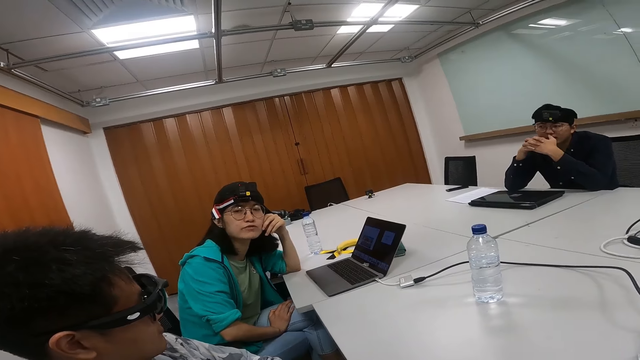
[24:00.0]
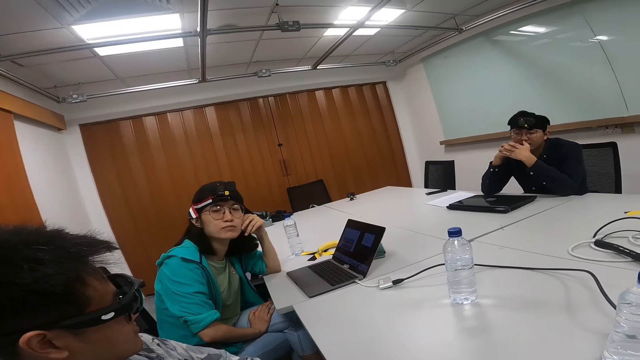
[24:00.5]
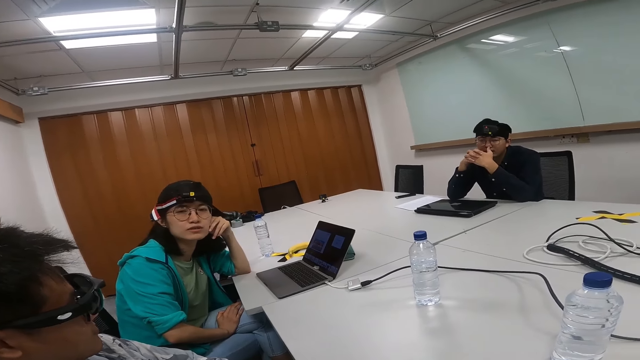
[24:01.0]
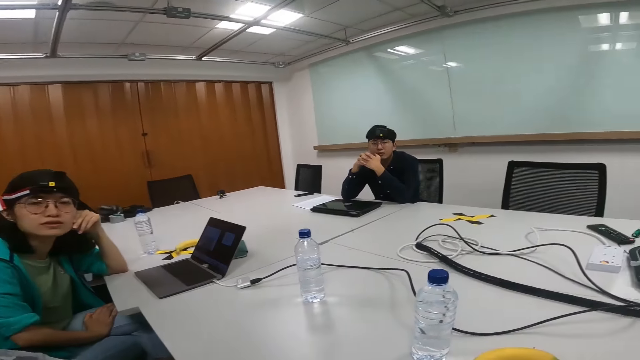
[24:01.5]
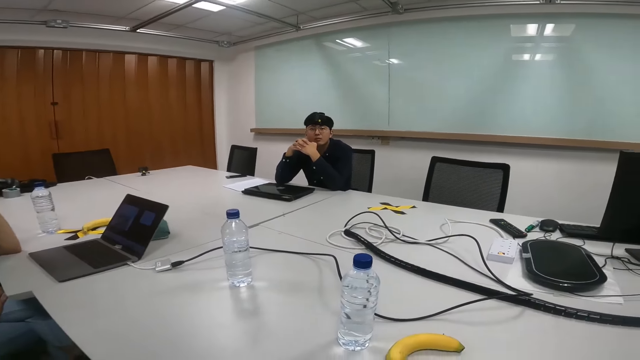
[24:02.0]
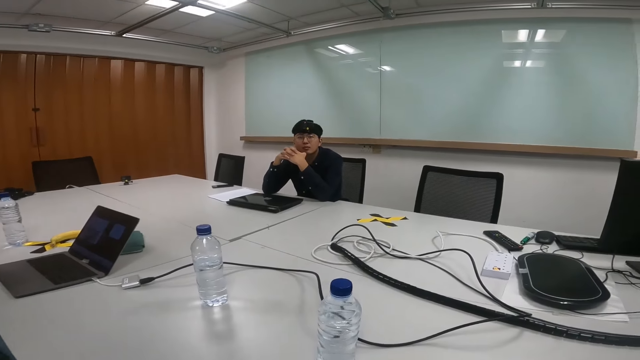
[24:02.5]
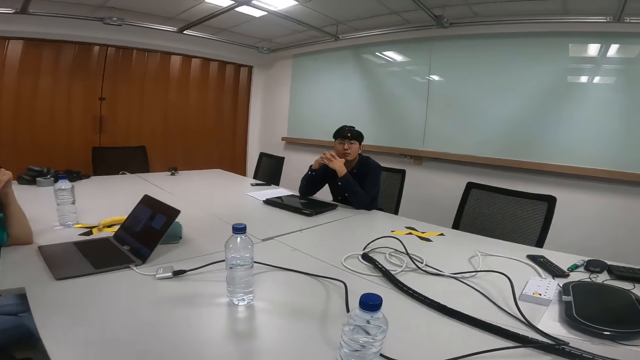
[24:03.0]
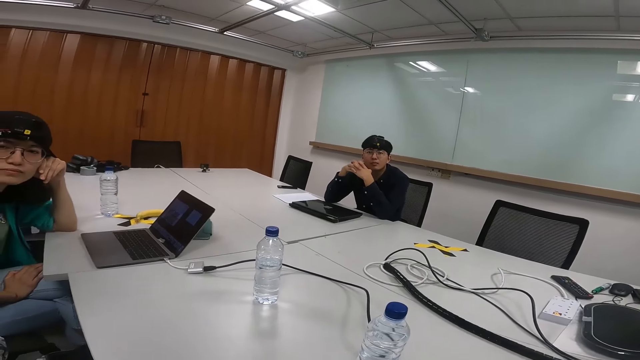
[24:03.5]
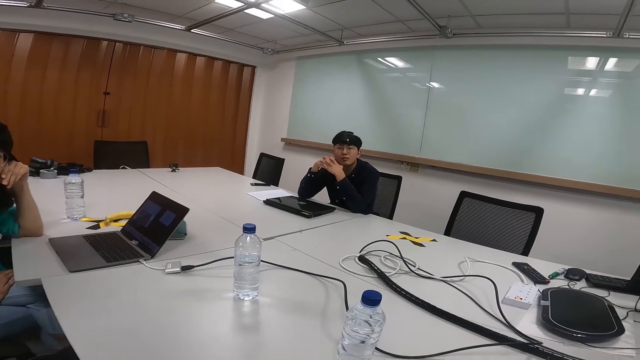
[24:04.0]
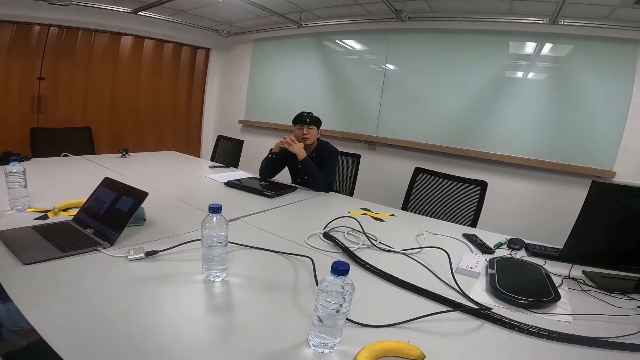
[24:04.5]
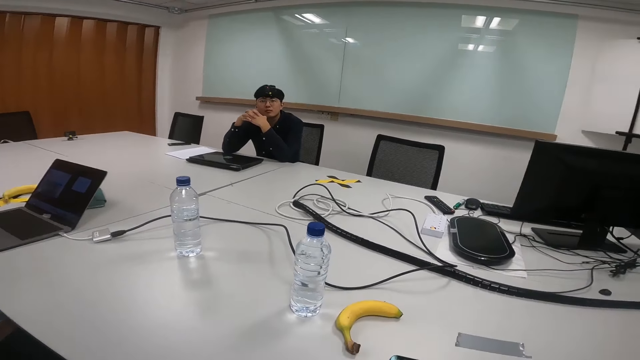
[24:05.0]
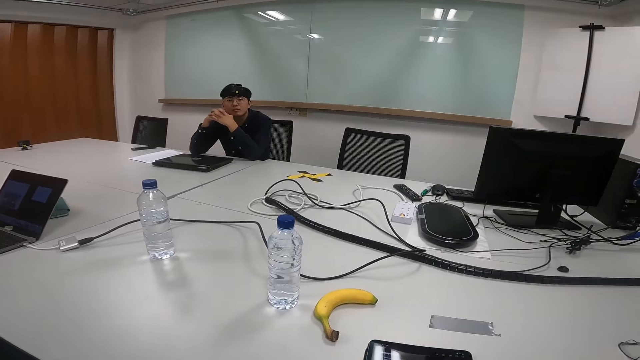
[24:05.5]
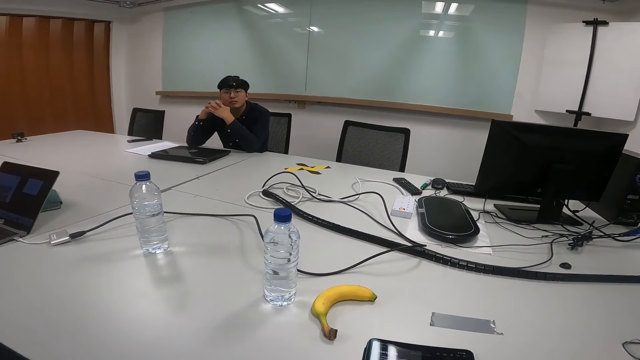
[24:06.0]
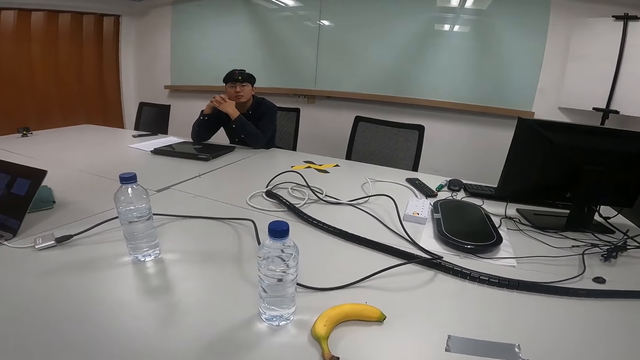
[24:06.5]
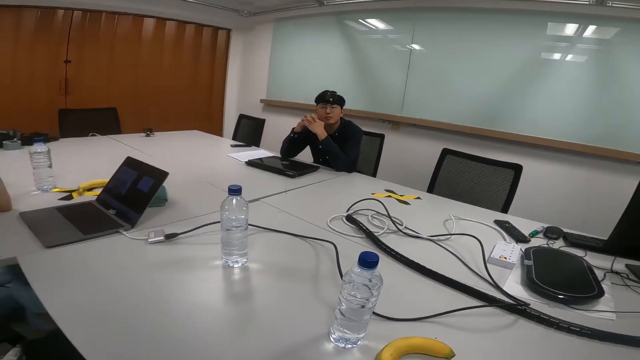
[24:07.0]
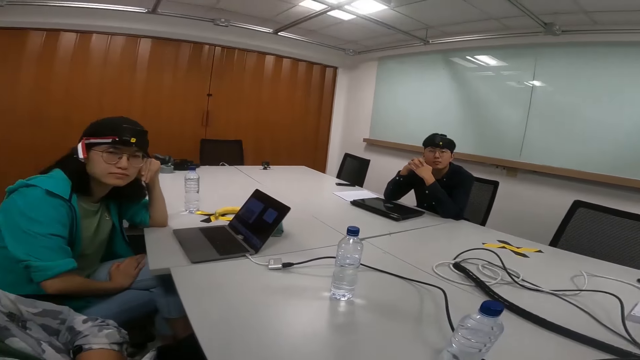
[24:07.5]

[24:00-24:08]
The camera wearer talks.

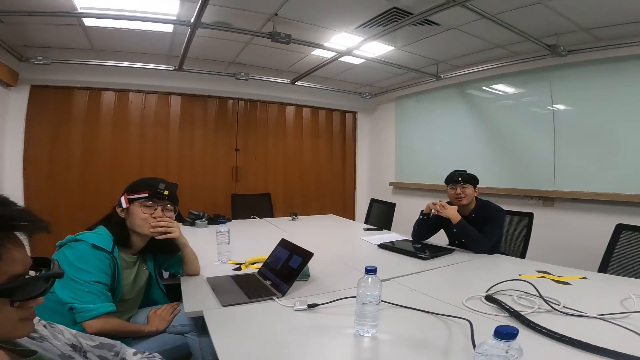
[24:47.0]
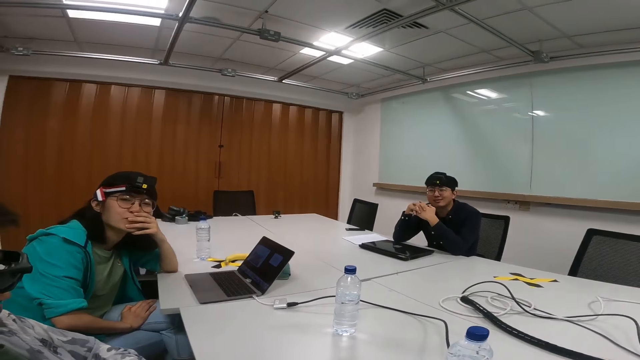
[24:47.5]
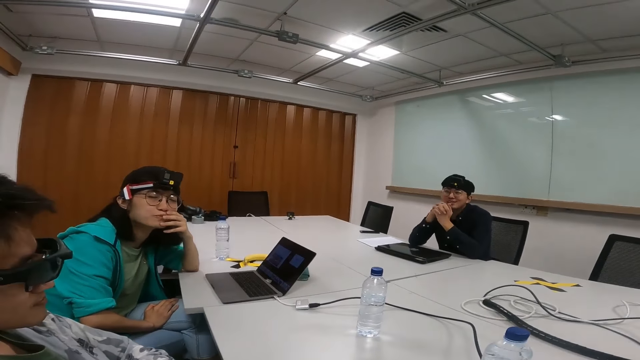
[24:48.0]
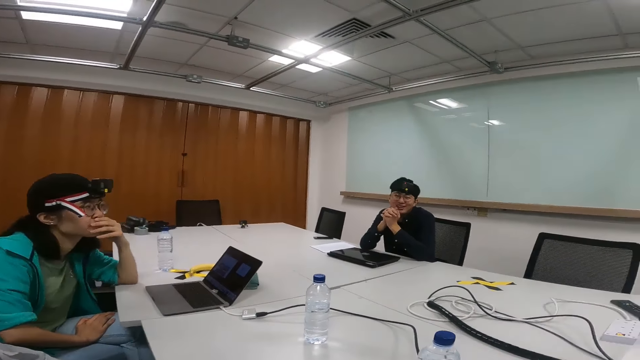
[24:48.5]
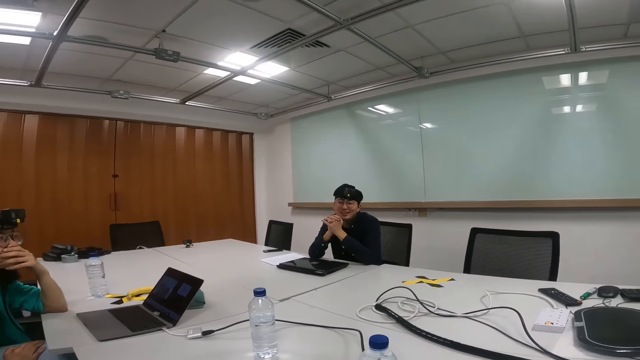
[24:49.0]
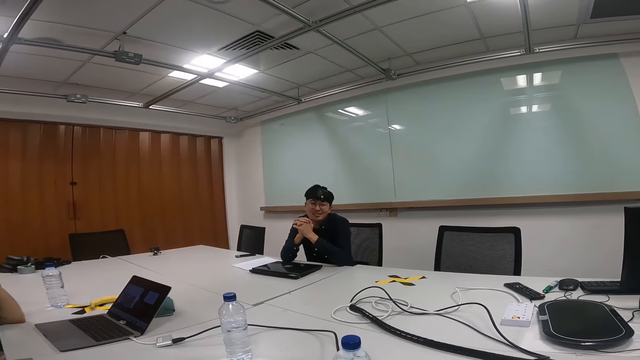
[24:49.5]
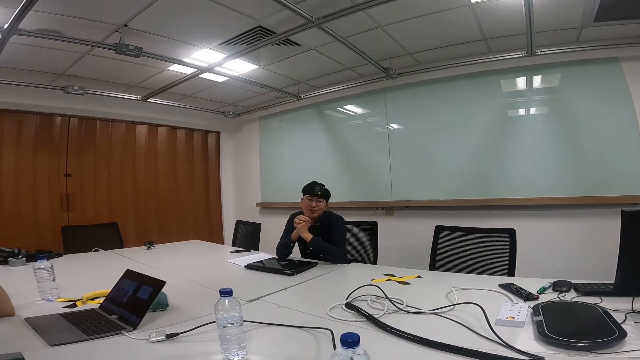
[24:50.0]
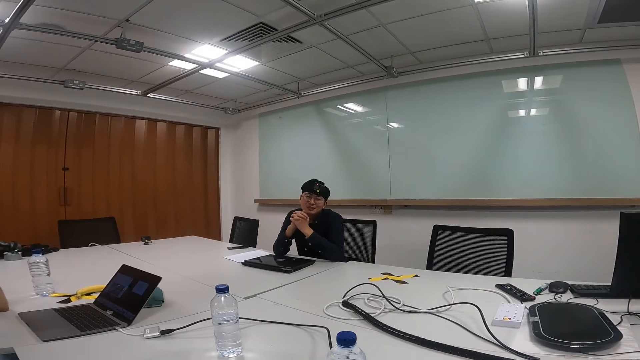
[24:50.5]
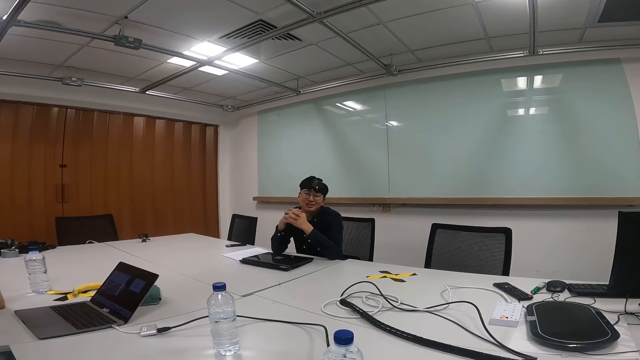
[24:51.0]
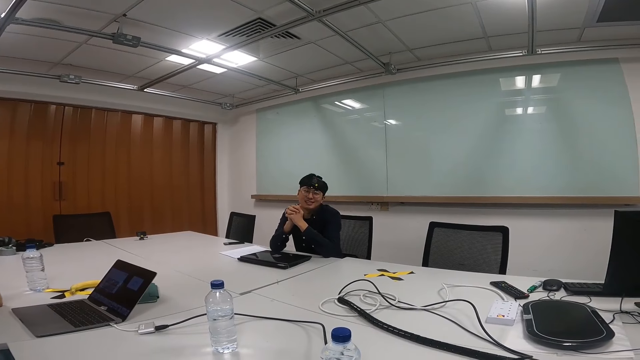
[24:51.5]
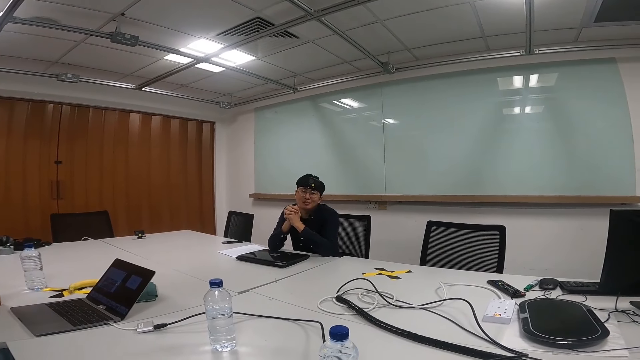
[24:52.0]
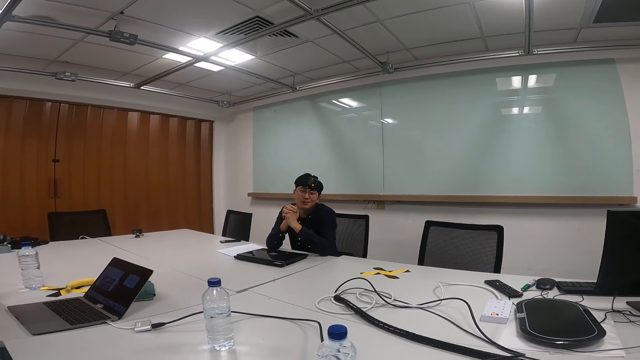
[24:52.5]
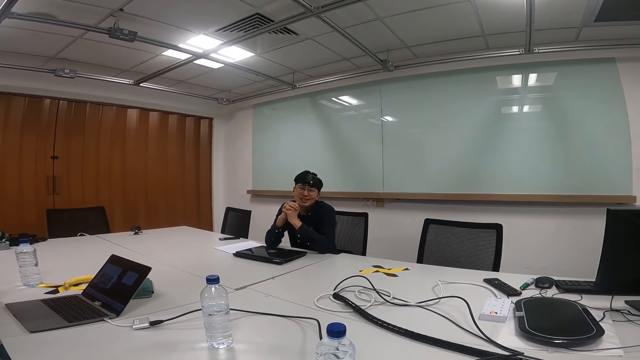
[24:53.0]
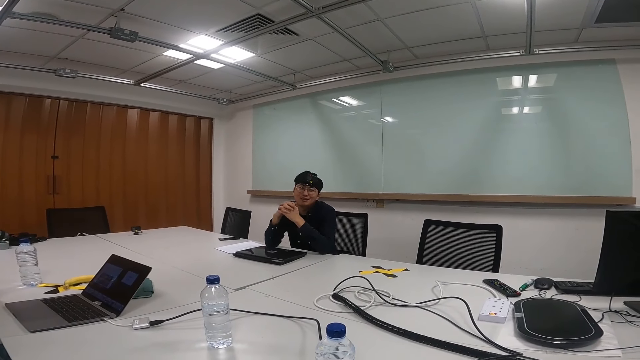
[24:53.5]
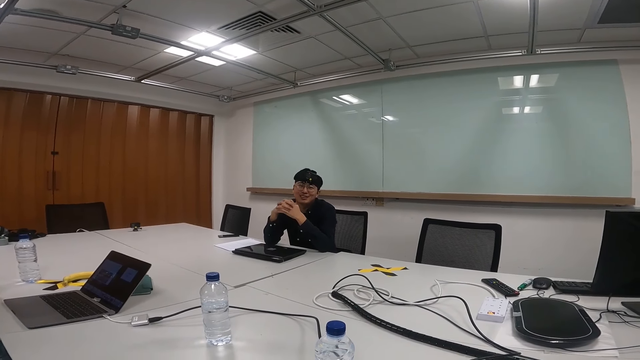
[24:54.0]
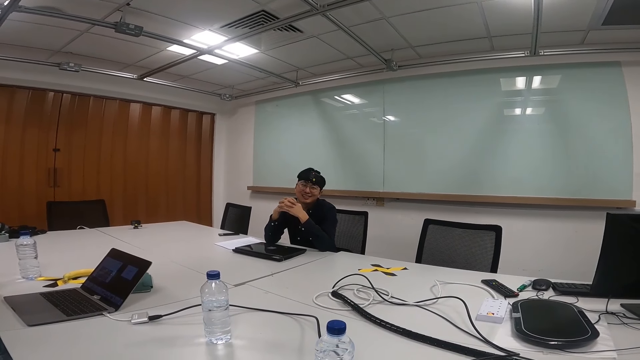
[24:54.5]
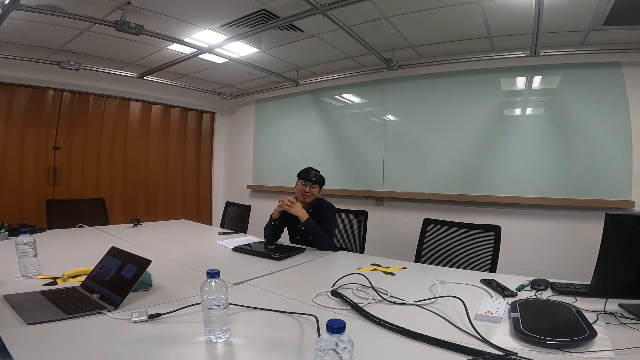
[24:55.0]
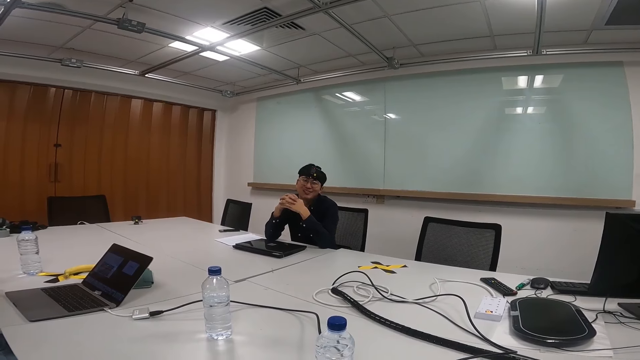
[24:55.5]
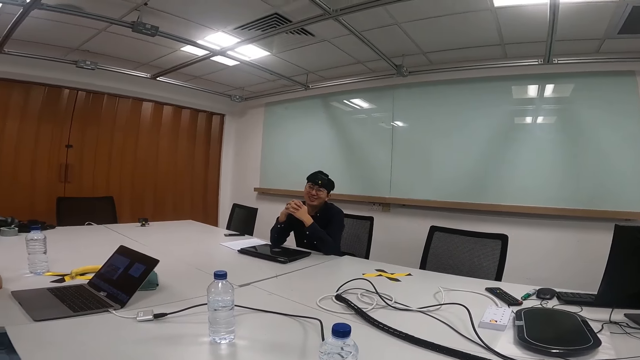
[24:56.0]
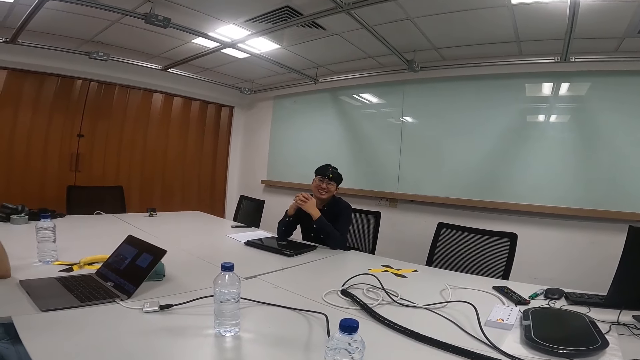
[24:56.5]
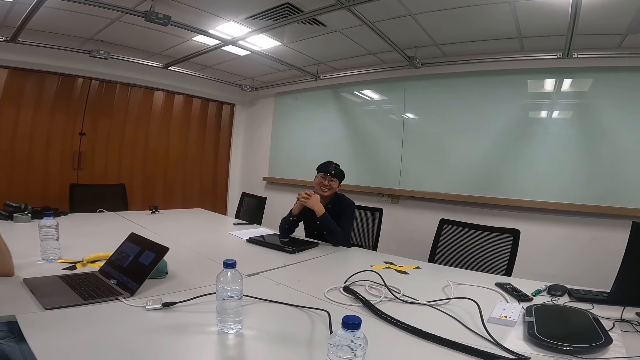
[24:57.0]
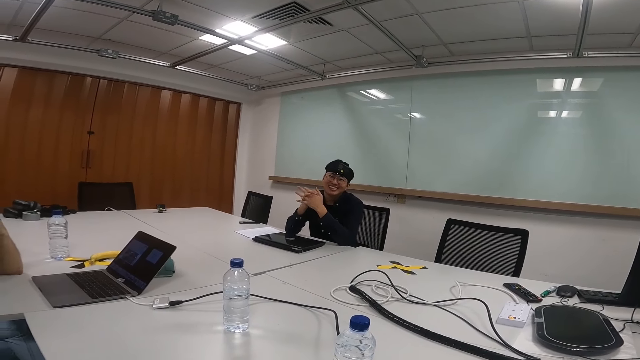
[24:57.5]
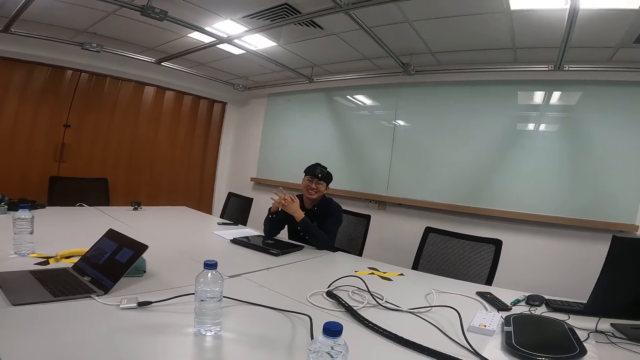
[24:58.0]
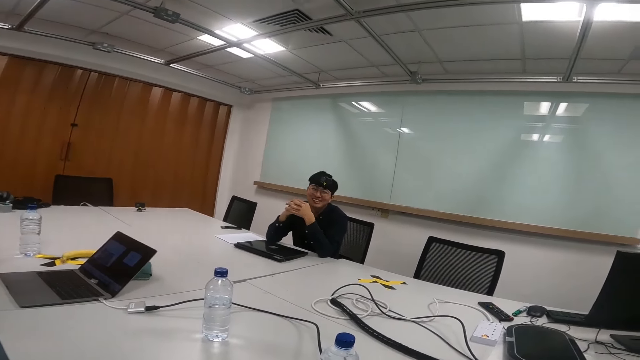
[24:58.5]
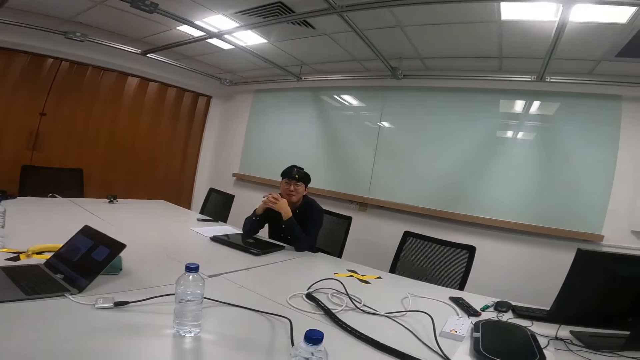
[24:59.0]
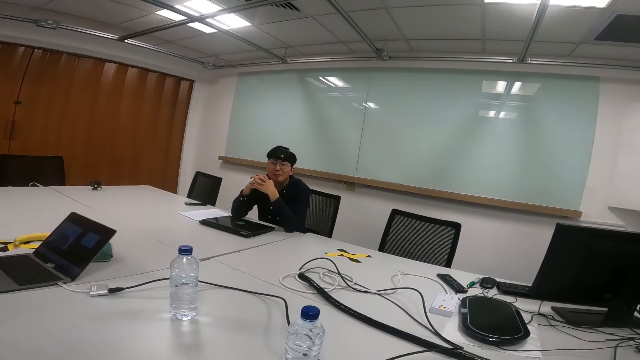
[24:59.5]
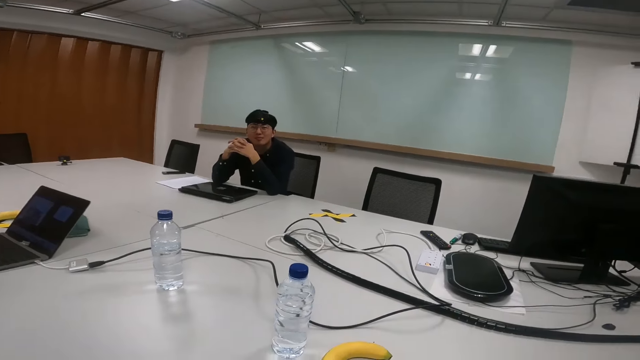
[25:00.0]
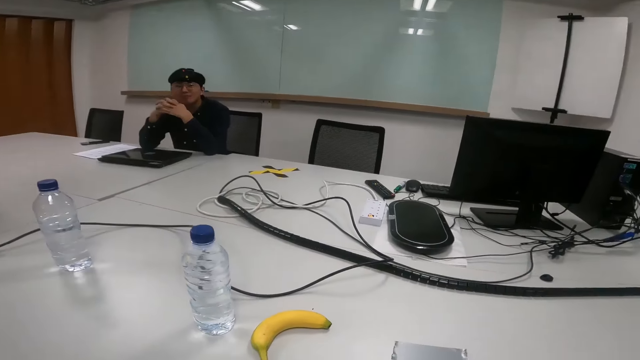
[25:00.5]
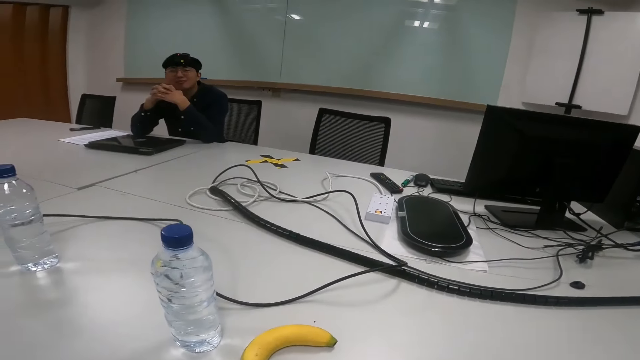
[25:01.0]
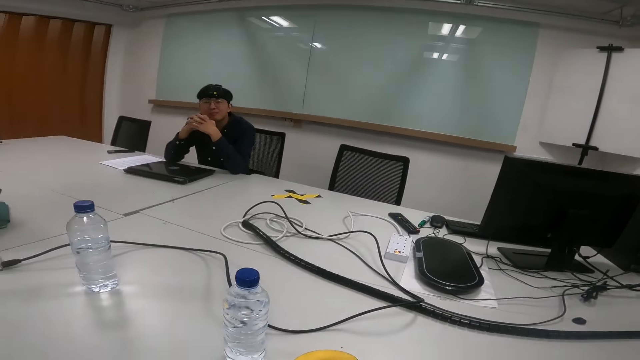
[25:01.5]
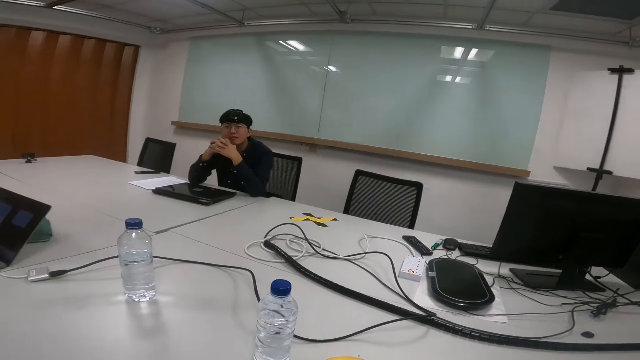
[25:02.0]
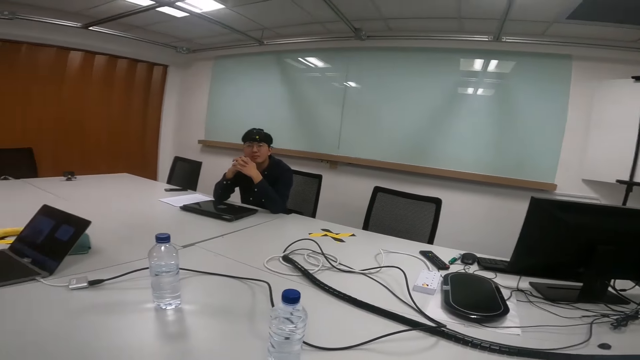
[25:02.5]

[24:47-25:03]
A person talks. The camera wearer talks.
